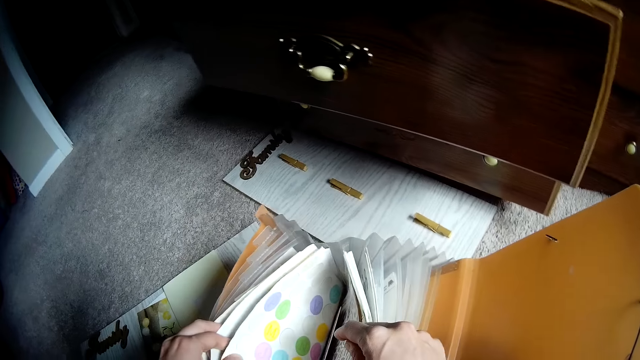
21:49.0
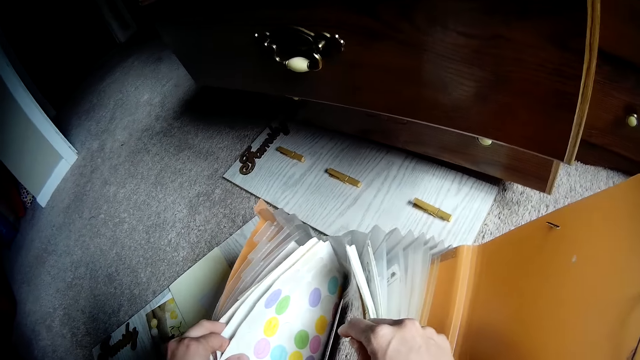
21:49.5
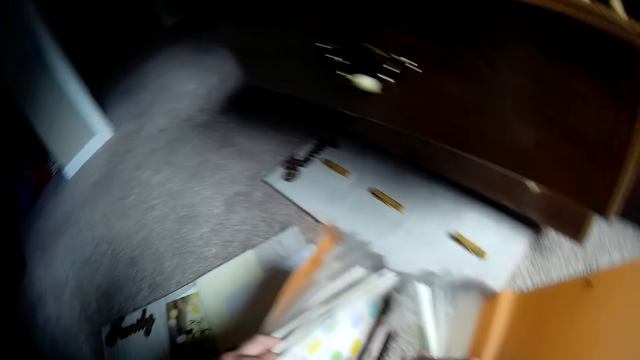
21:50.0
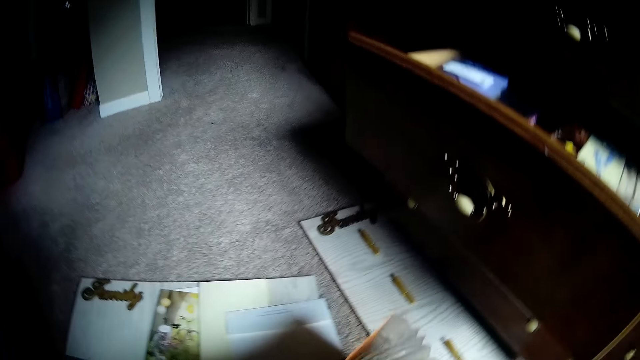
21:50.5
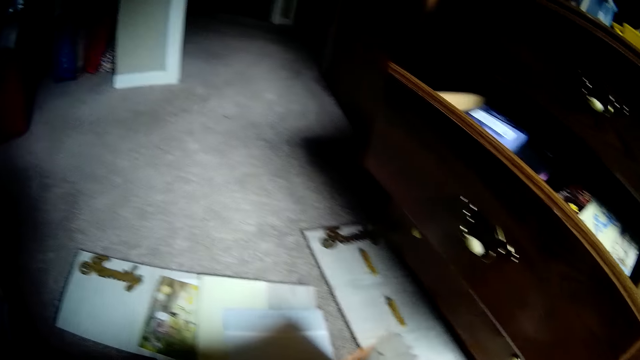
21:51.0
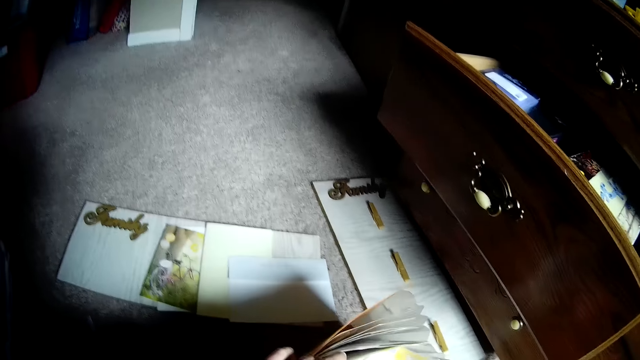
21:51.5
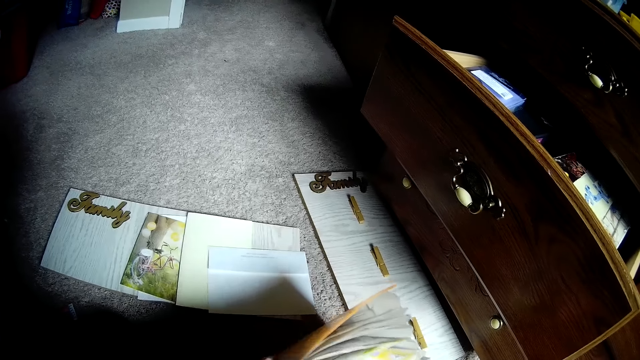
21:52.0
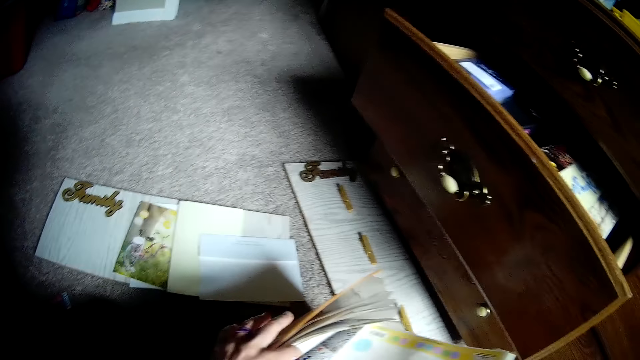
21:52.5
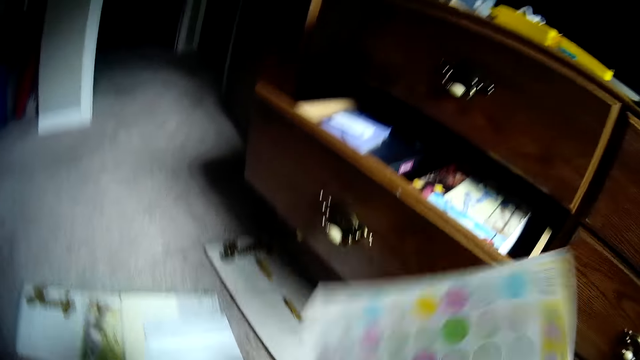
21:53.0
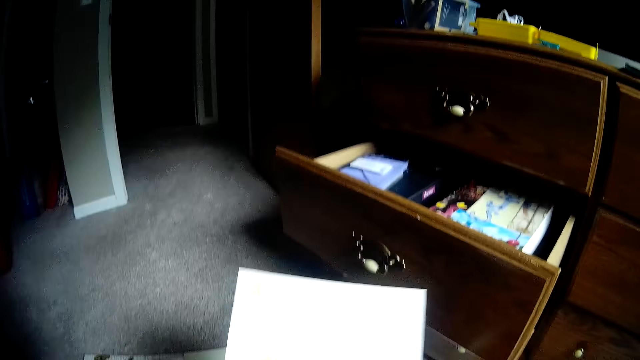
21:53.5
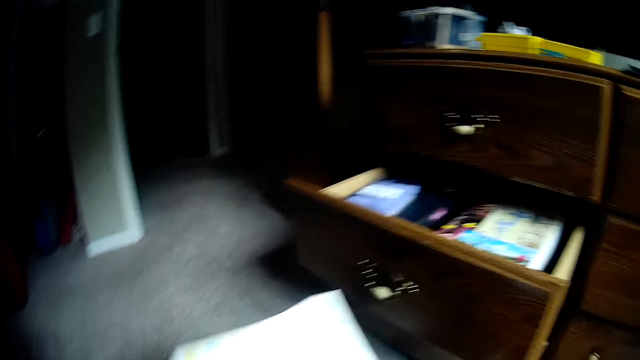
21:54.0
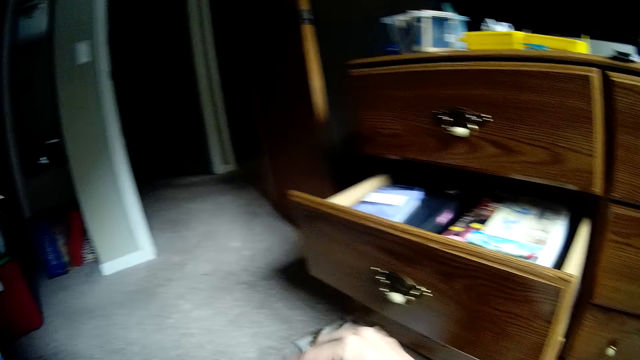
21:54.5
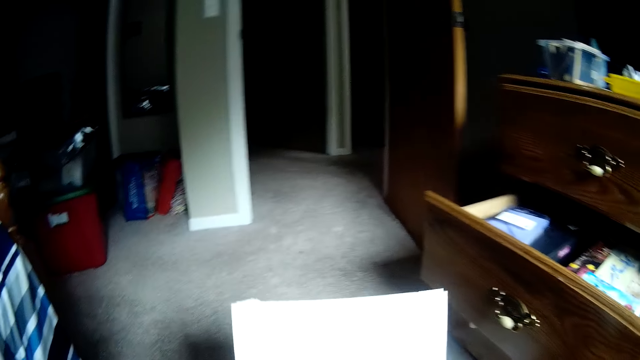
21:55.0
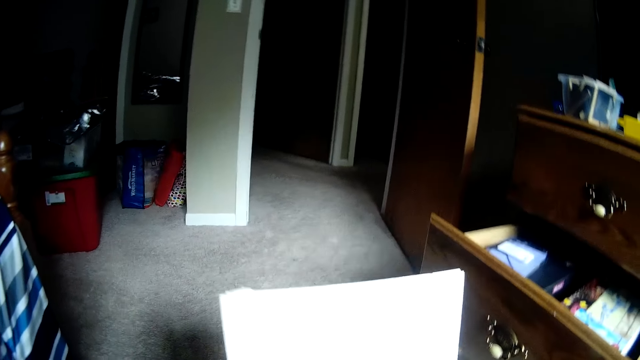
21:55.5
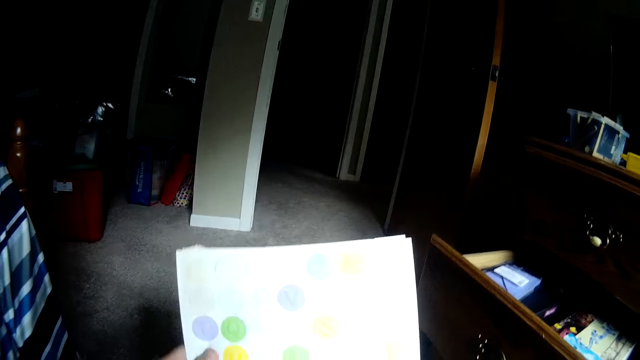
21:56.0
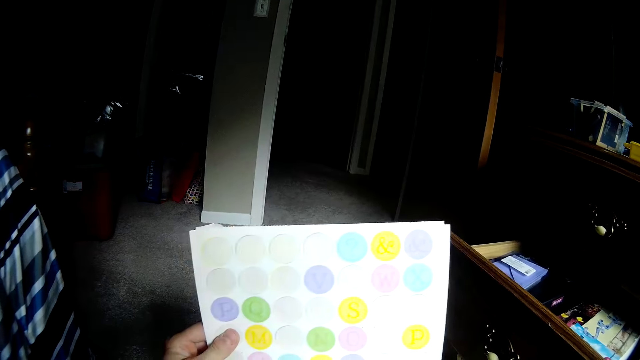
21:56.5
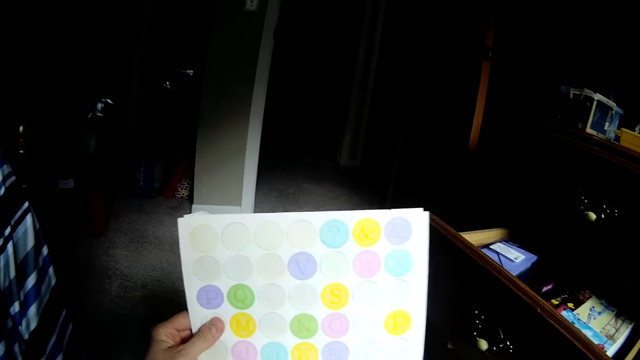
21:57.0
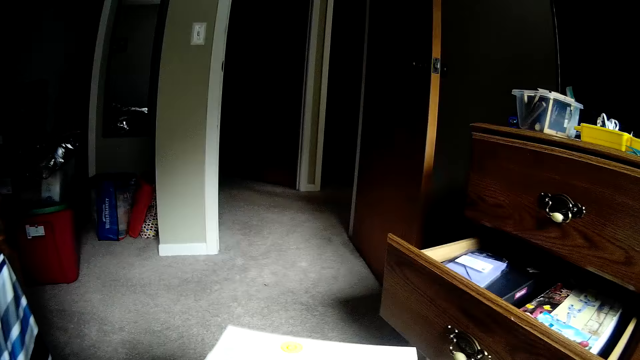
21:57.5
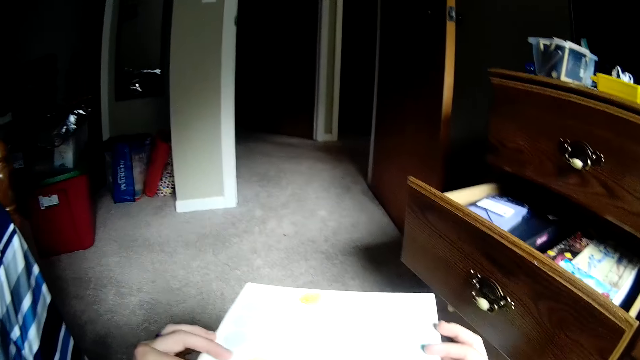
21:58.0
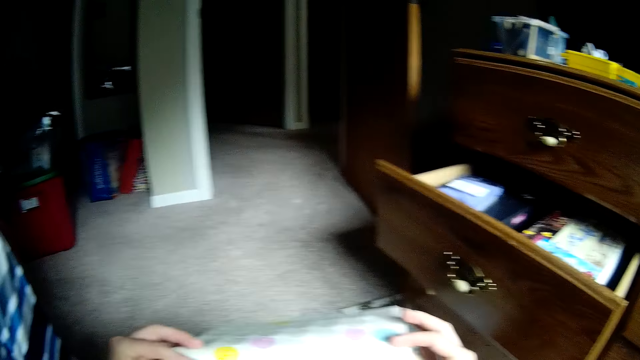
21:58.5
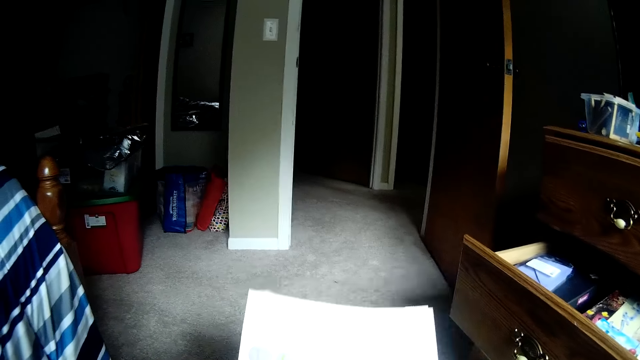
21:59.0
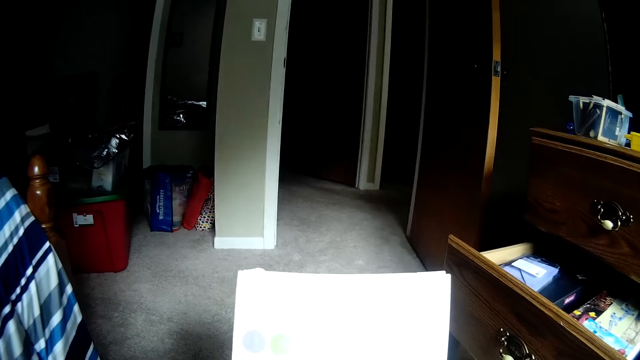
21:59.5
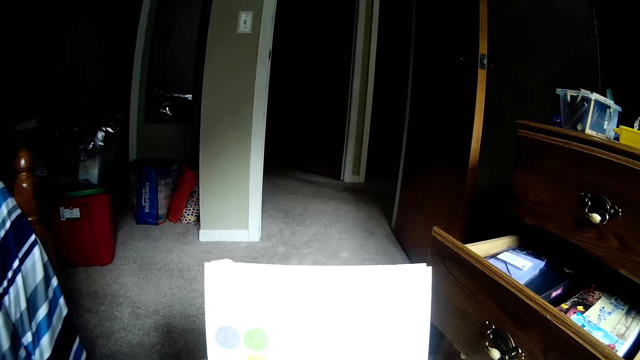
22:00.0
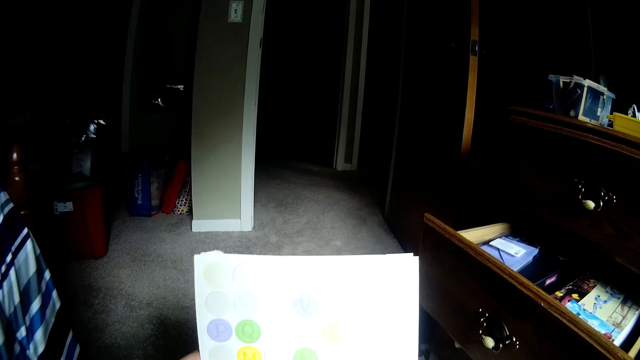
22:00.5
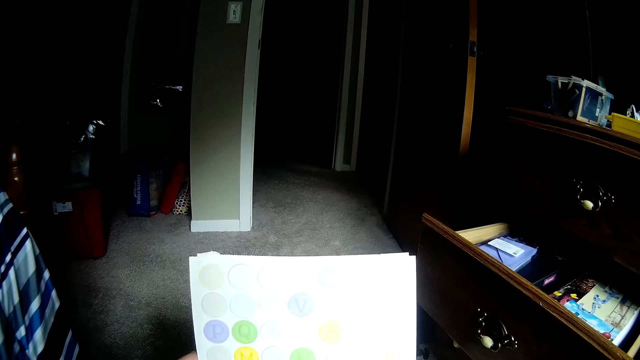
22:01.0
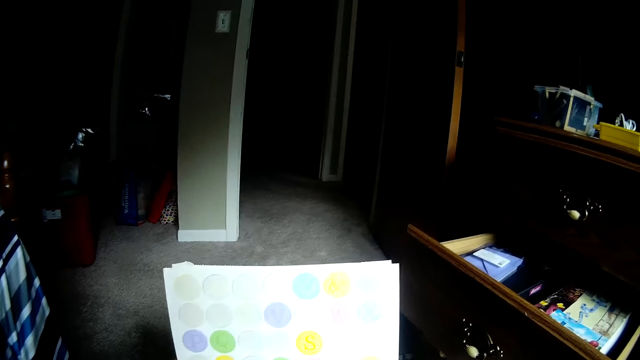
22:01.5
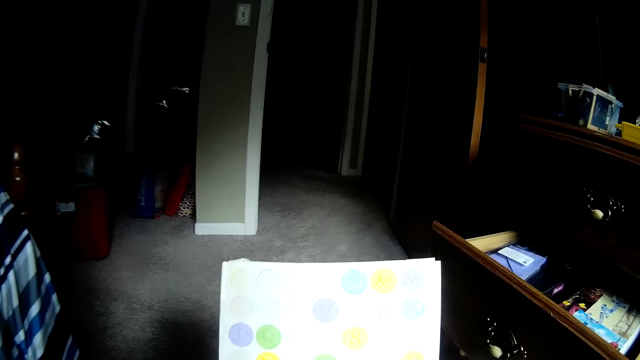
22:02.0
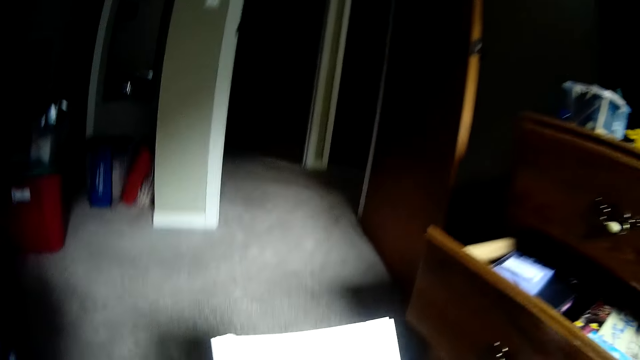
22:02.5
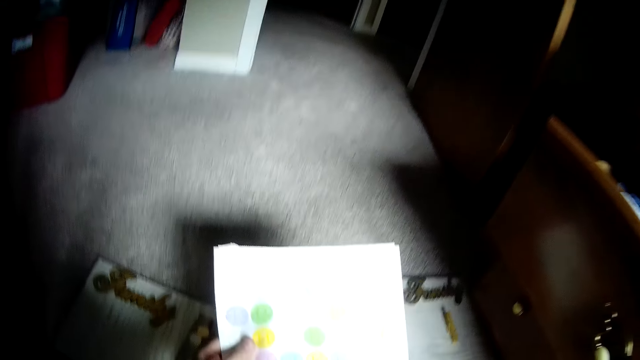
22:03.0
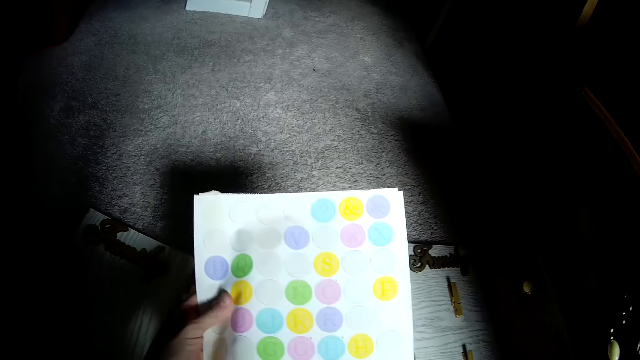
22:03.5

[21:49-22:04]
The camera wearer picks up some craft papers from the file holder bag with her right hand. She holds the paper with both her hands and turns the paper. She checks the craft papers in her hands. She stares at the paper, overturns the paper, and stares at the paper again.

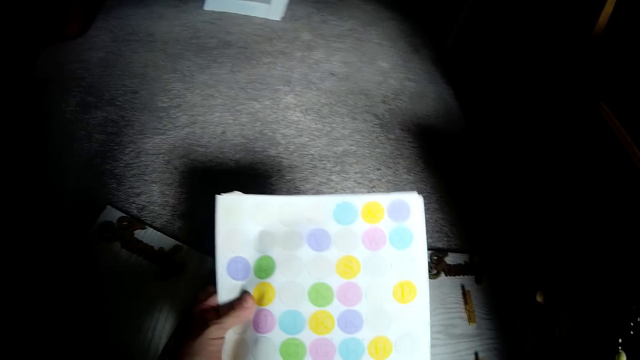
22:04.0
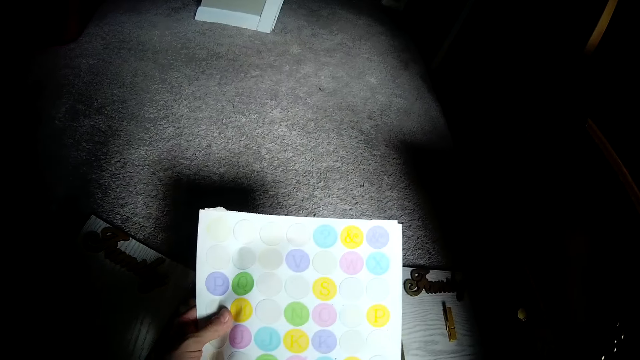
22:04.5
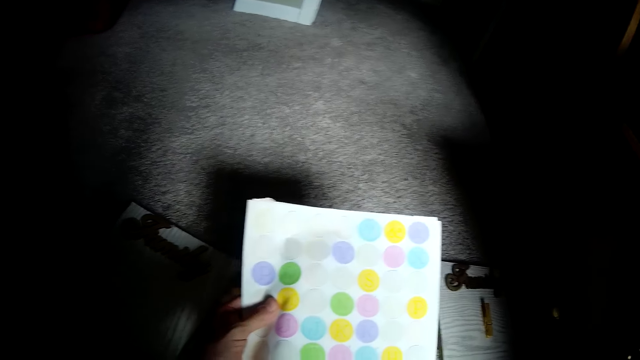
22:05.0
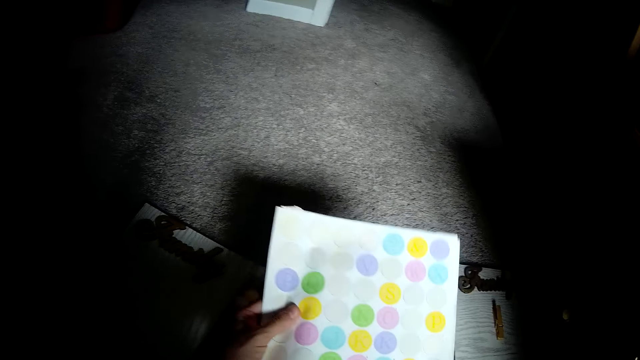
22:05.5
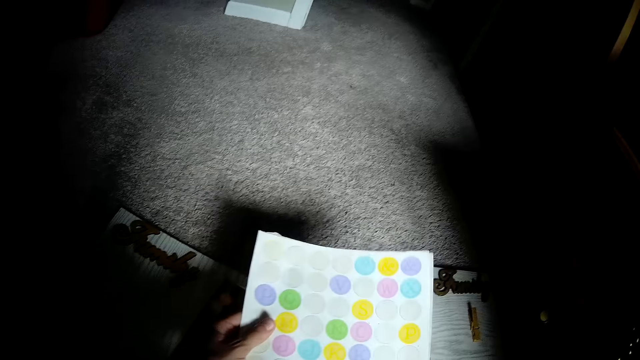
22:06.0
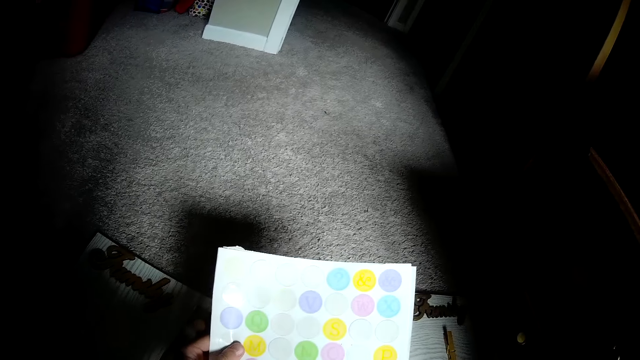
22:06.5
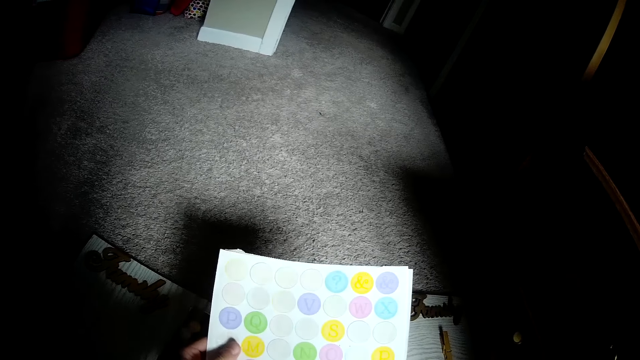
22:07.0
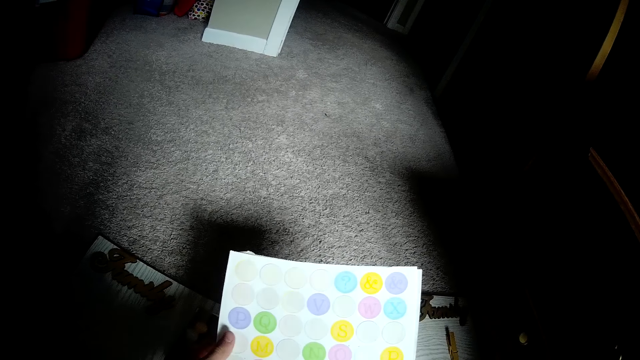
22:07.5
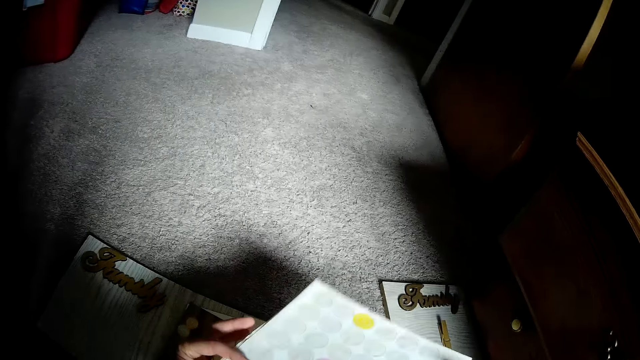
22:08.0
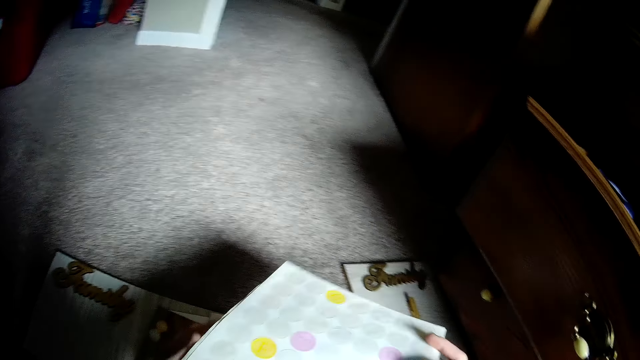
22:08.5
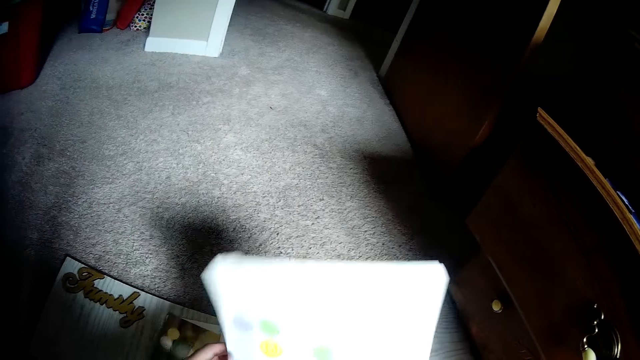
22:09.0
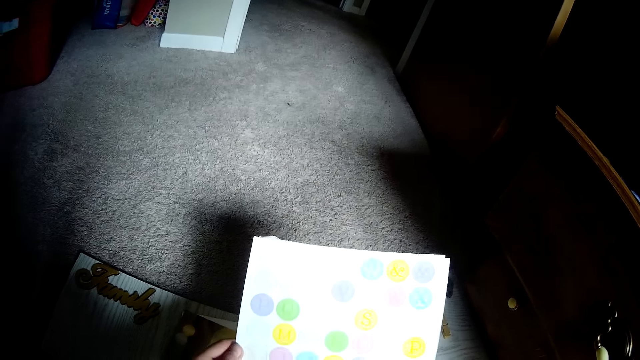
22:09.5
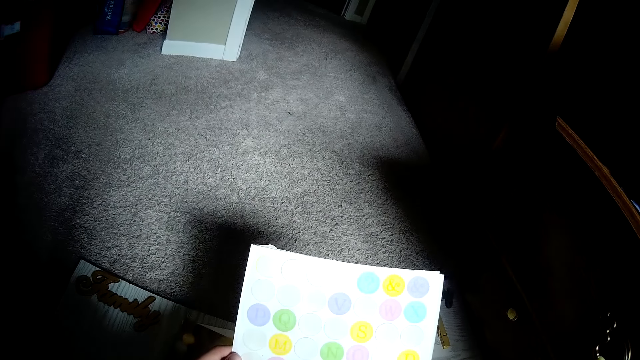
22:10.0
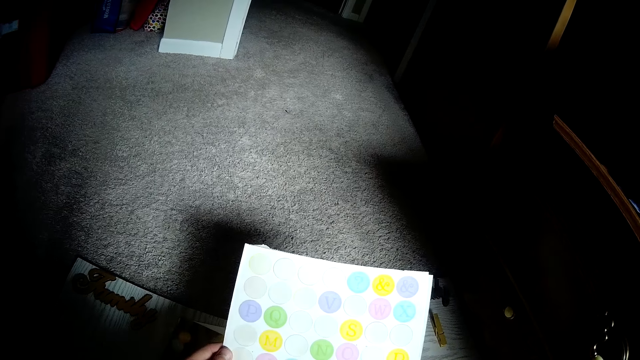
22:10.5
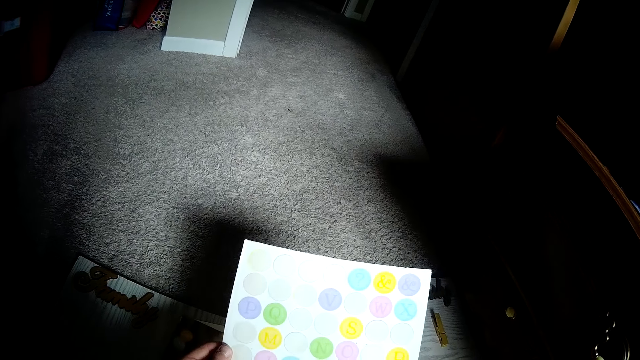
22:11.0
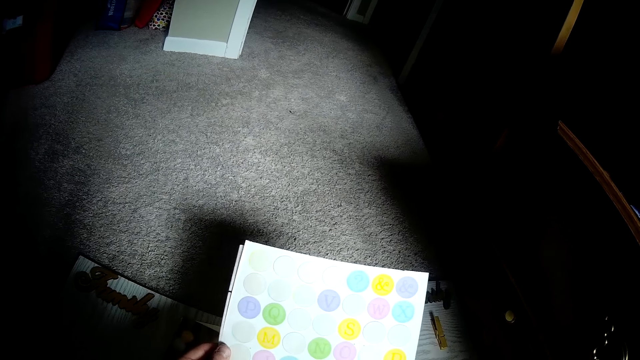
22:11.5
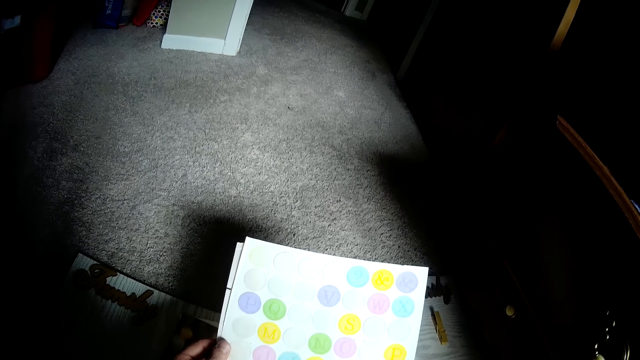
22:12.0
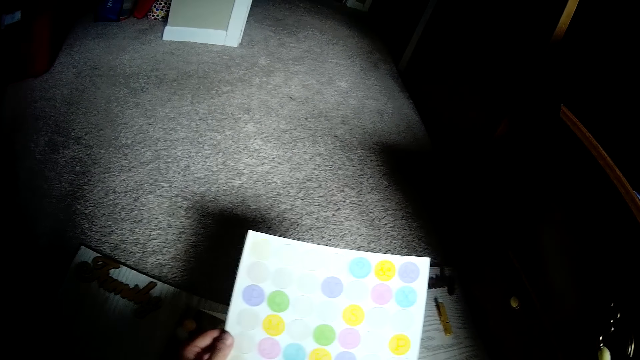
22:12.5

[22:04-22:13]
The camera wearer overturns the paper. They stare at the paper.
